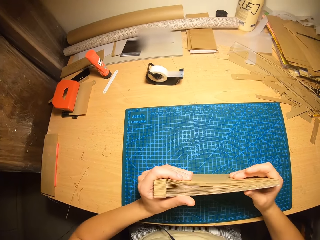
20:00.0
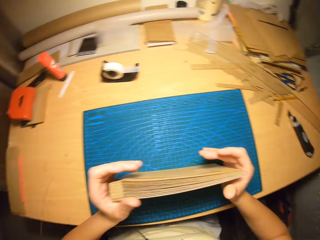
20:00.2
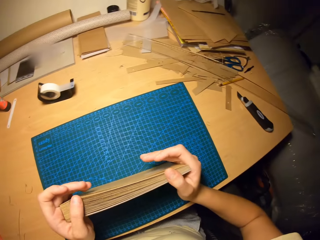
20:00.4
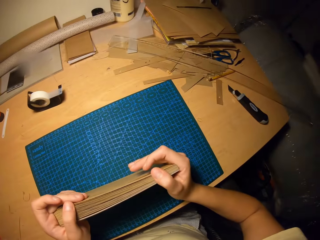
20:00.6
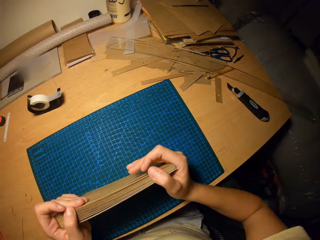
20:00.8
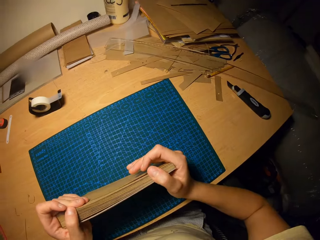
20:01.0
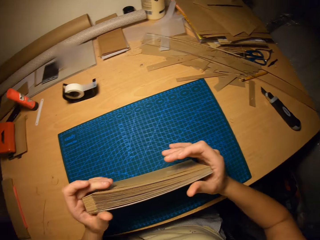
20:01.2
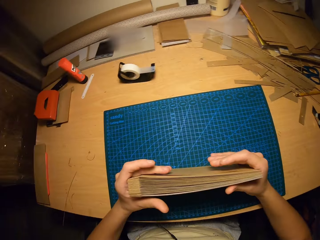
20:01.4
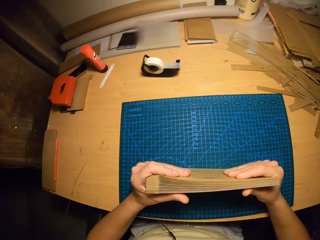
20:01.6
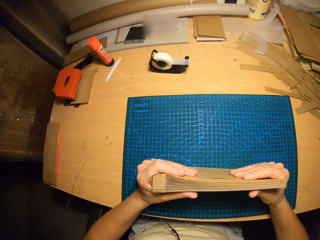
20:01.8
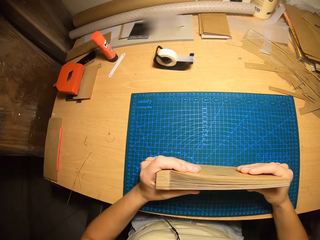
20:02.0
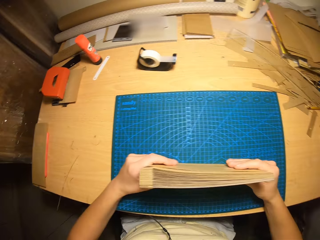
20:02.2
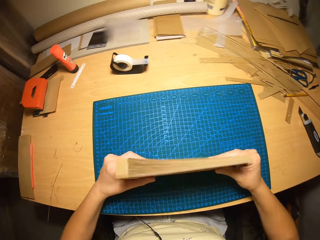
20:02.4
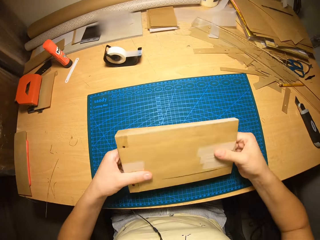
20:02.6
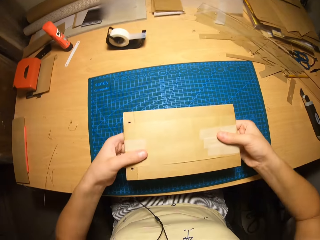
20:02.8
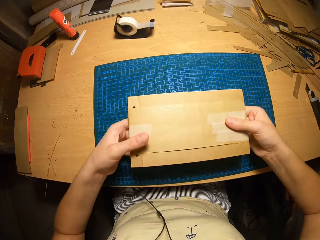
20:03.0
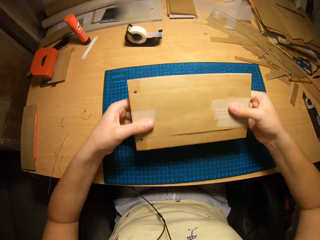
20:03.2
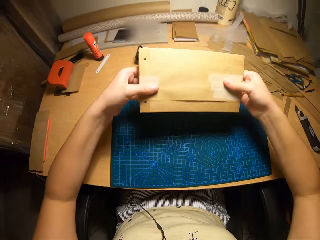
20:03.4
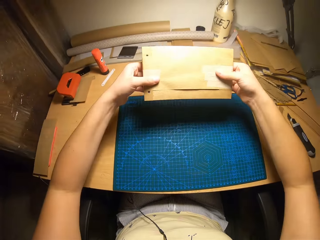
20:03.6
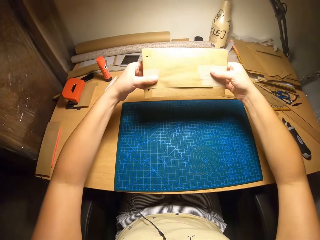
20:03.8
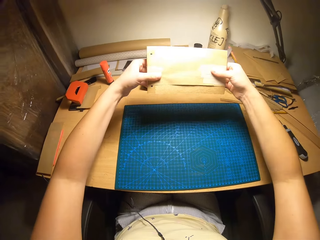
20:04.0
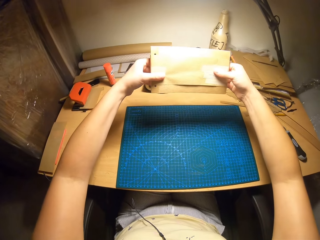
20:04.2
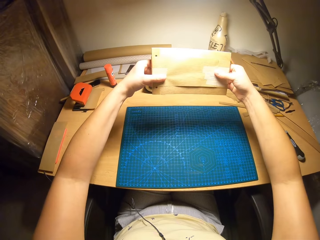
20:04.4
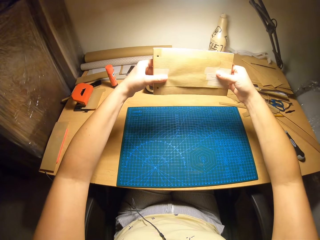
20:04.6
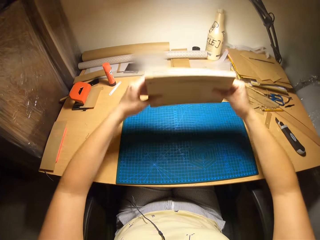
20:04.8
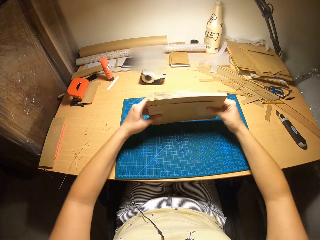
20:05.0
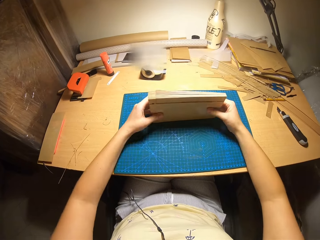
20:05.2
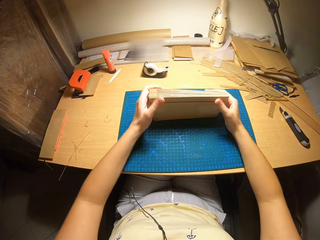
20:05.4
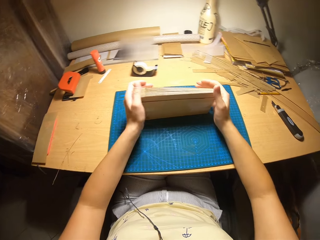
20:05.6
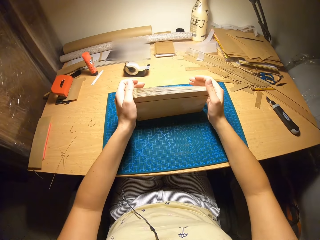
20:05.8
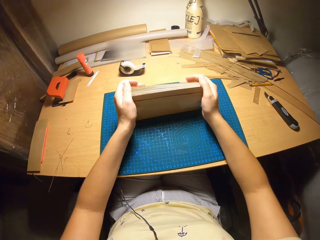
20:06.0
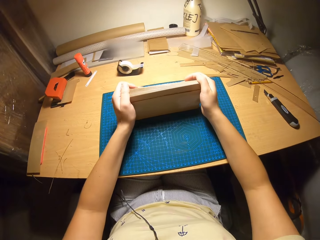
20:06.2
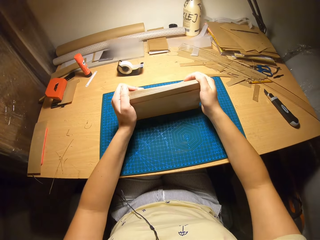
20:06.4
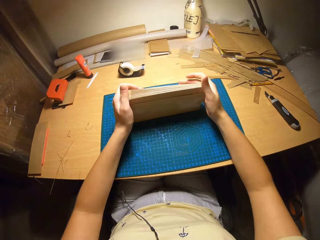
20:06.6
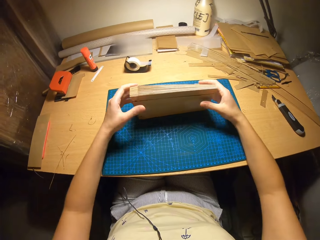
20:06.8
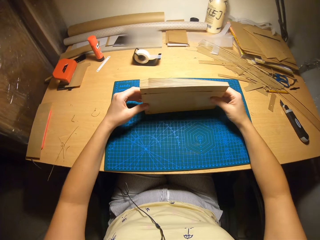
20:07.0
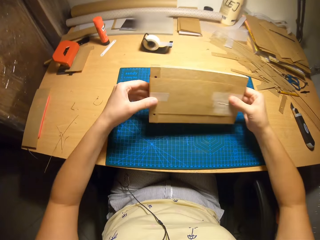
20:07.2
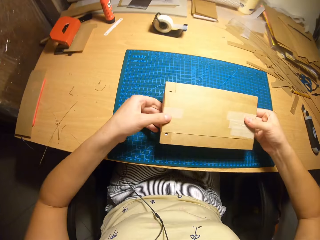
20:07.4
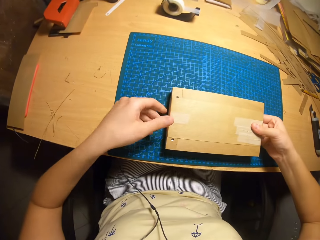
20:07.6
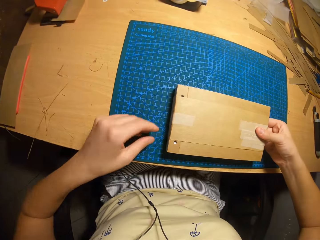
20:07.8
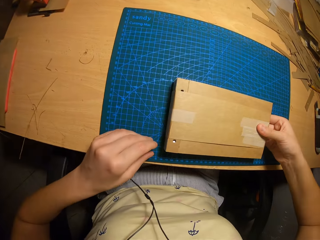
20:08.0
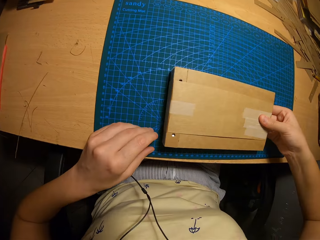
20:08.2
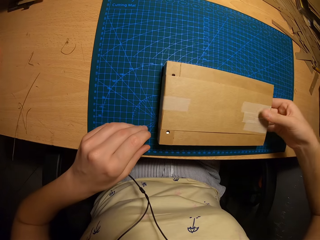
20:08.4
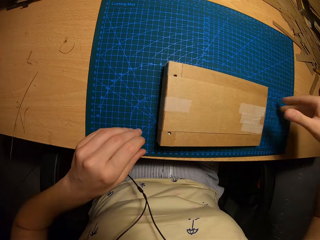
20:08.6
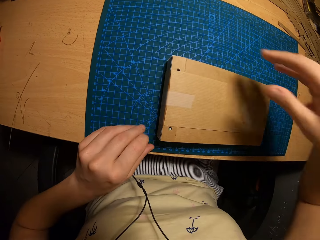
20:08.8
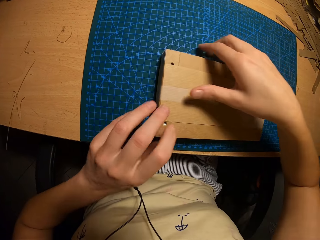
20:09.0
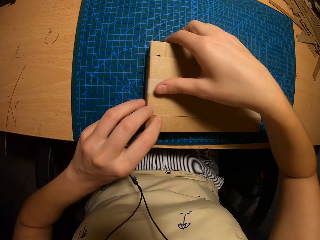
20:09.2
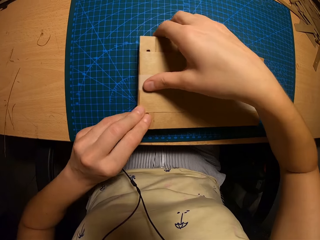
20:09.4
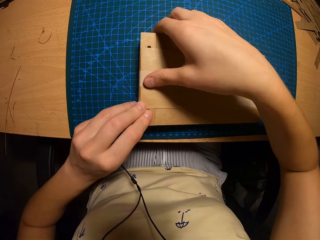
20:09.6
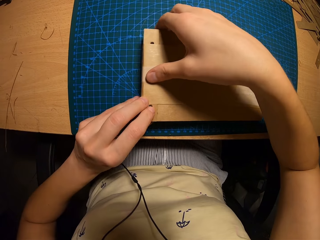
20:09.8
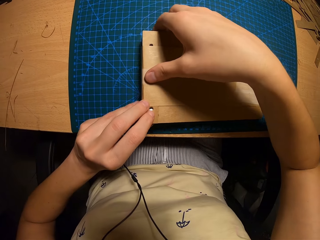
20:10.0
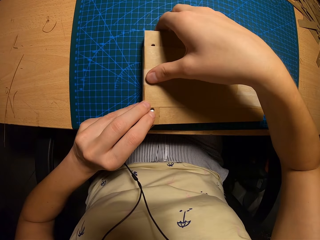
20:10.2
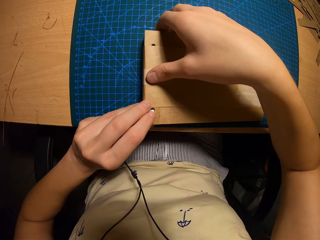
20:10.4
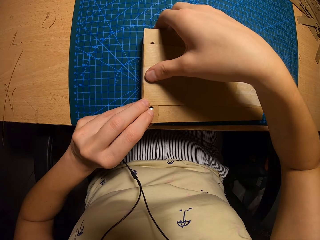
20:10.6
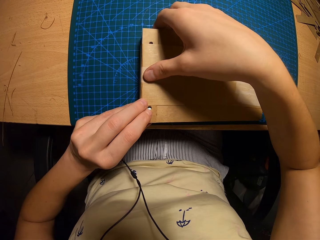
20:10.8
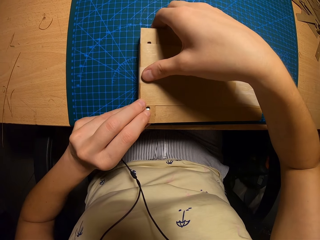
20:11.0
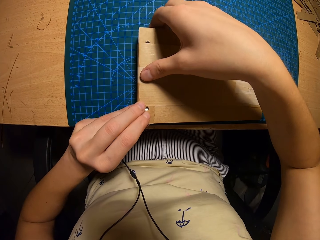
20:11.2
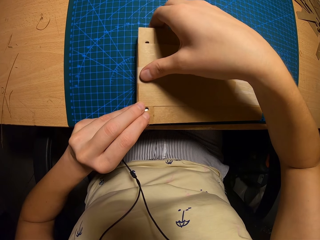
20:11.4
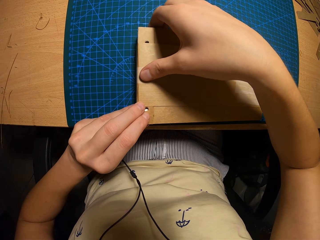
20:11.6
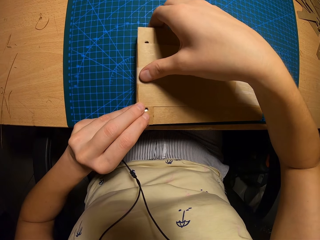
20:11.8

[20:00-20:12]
The camera wearer presses the envelopes with both hands. They hit the cardboard piece on the table with both hands. They place the envelopes on the table, look around the workshop. They press the sides of the cardboard craft with both hands. They turn the envelopes. They raise the cardboard craft with both hands. They place the envelopes on the table, remove both hands from the envelopes, hold the envelopes with both hands. They press the sides of the cardboard craft with both hands. They remove both hands from the envelopes, hold the envelopes with both hands, lift the envelopes with both hands. They place the cardboard craft on the table with both hands. They remove a hand from the envelopes, hold the envelopes with both hands. They fix a part of the cardboard craft with both hands. They move the envelopes.

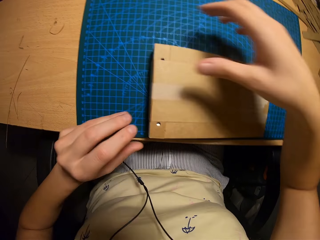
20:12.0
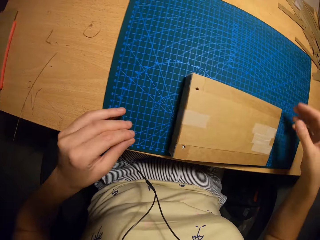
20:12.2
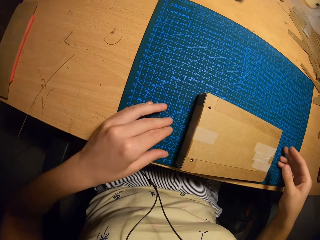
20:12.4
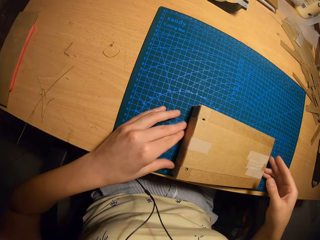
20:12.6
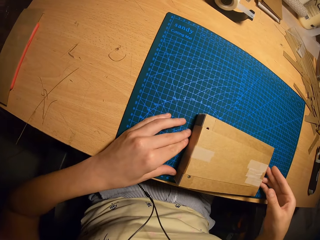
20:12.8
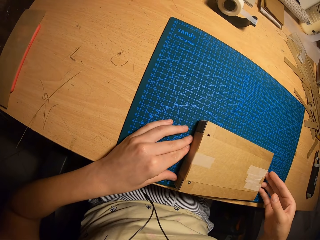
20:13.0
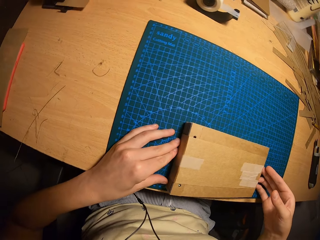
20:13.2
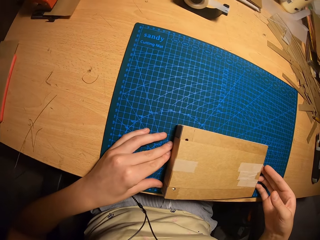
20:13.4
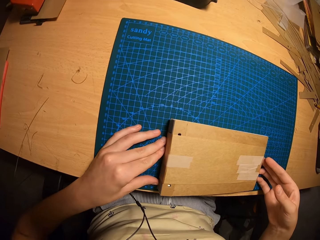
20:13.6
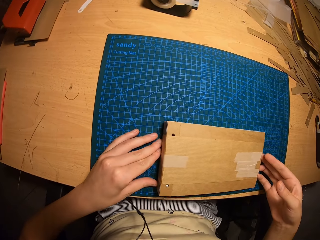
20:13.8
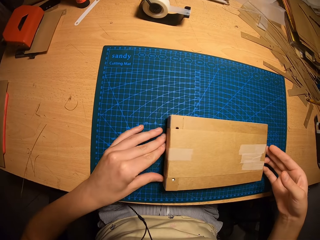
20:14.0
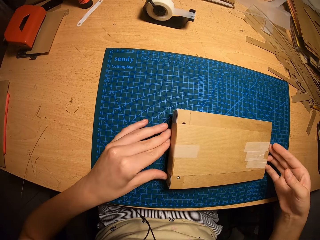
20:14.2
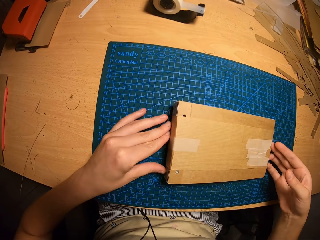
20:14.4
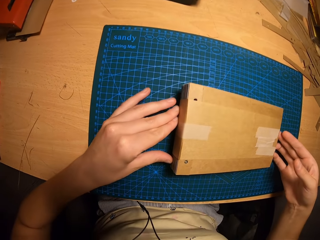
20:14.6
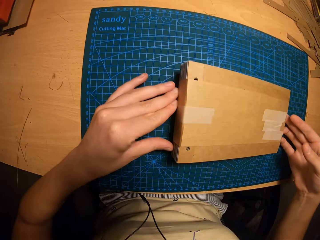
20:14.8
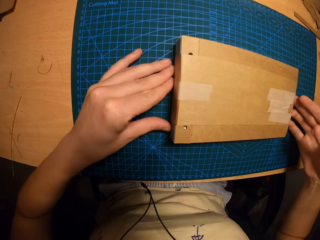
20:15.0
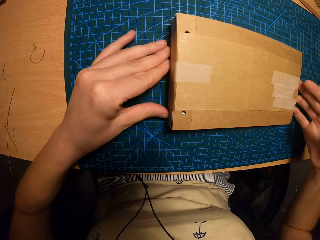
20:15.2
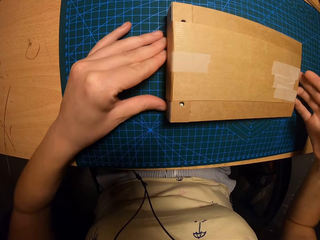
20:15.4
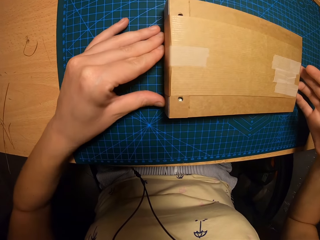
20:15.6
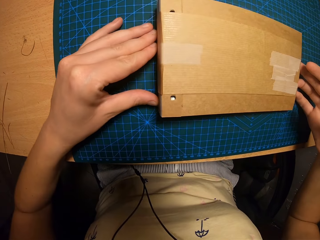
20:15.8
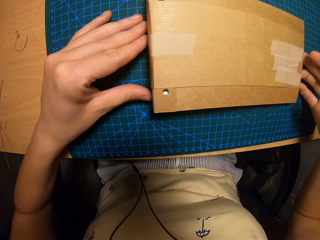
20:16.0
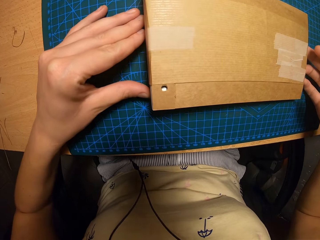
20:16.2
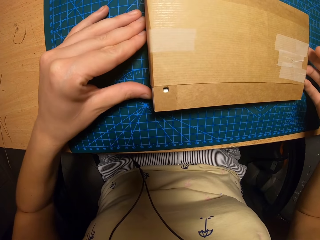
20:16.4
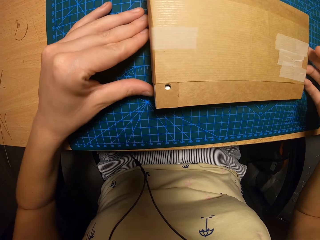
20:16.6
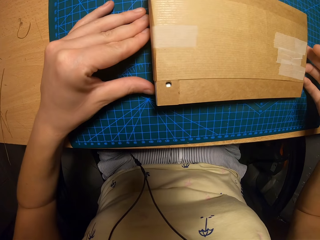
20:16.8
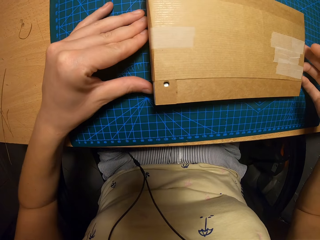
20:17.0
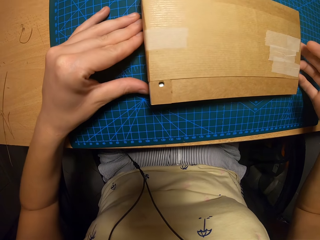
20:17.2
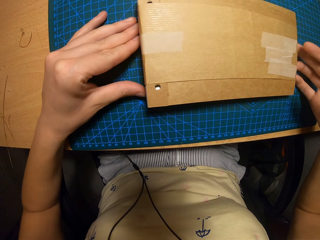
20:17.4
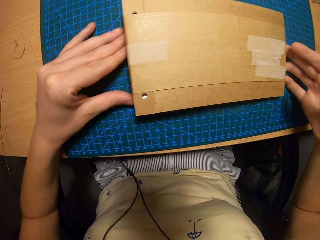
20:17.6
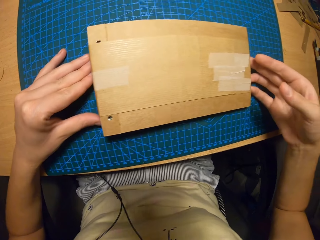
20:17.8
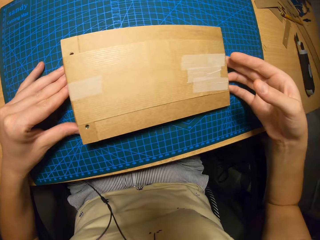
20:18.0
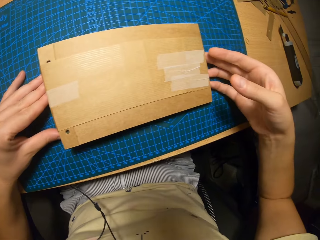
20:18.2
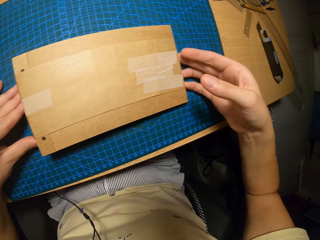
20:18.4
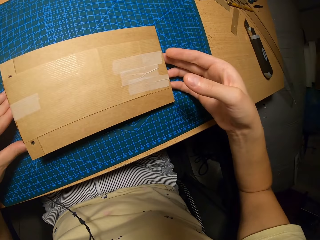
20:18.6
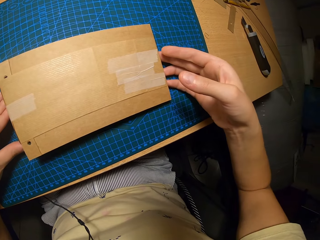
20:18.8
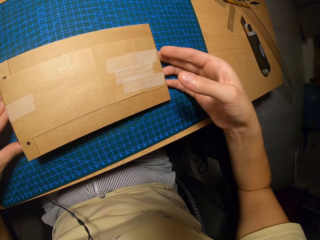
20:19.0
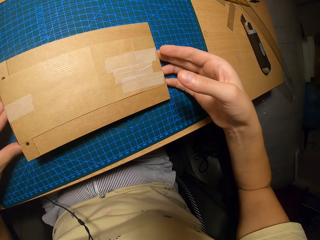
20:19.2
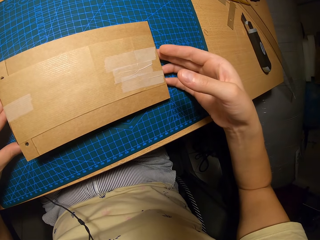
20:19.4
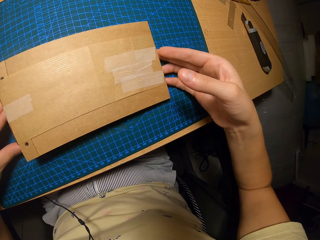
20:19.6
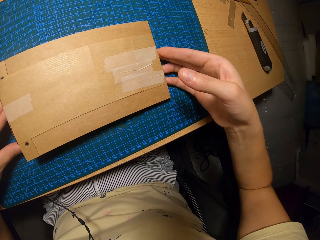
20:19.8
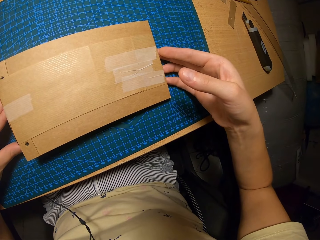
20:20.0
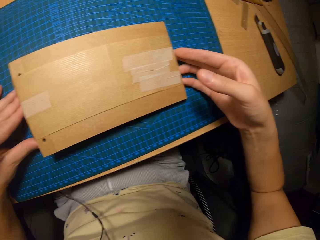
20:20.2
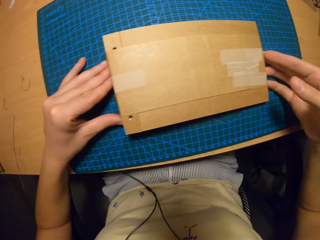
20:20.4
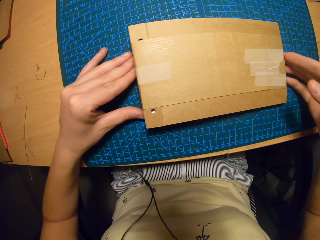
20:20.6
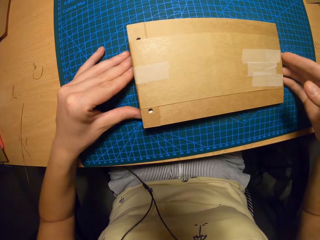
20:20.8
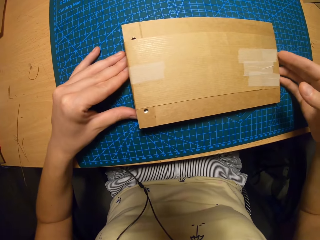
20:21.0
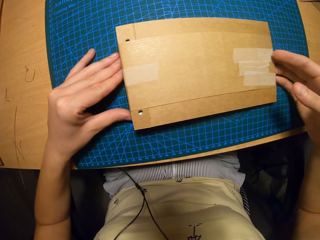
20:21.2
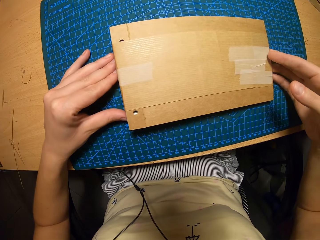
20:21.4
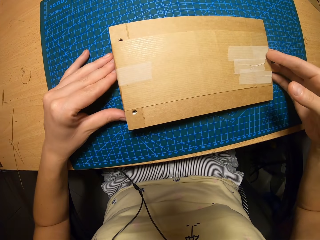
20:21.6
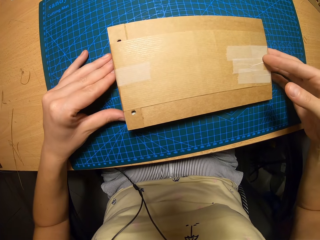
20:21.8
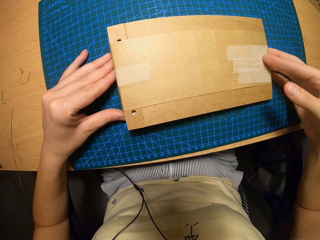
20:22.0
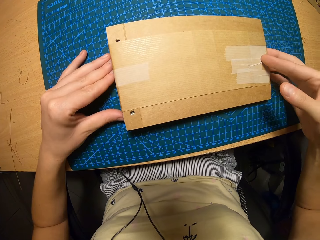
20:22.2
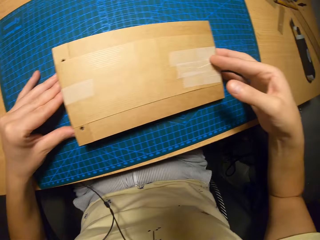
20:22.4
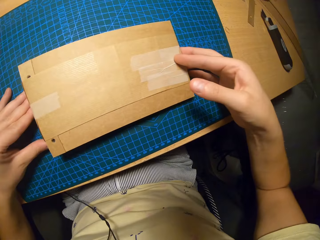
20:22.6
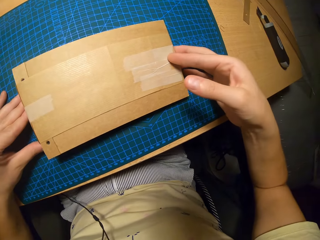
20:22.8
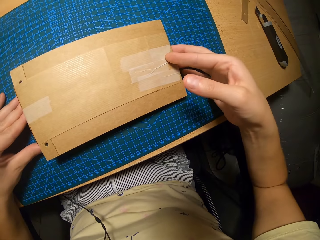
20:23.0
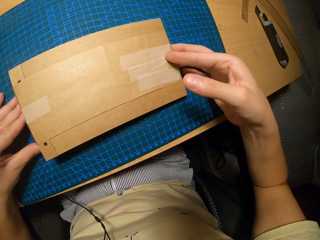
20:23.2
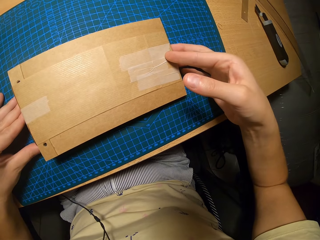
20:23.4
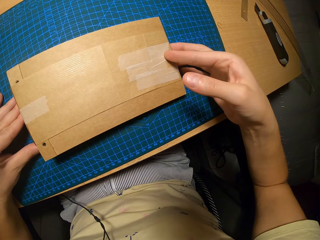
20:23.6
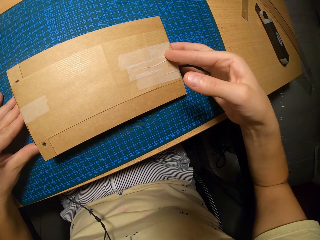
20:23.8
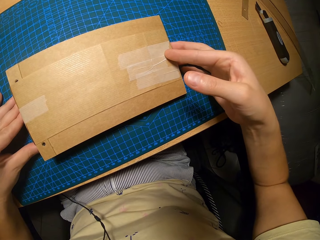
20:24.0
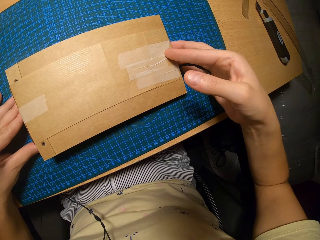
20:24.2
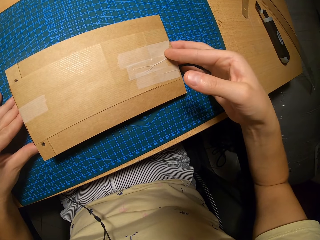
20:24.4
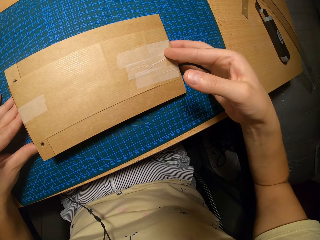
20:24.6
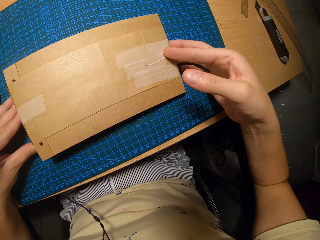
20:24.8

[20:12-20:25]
The camera wearer removes both hands from the envelopes, holds the envelopes with both hands. They move the cardboard craft on the table with both hands. They look around the workshop.
